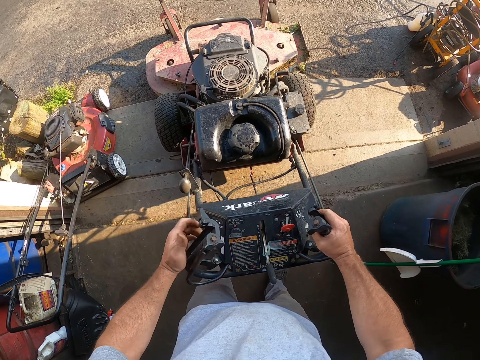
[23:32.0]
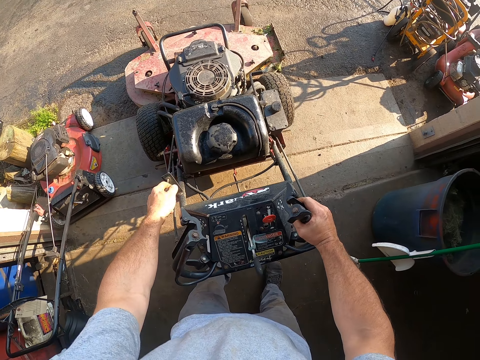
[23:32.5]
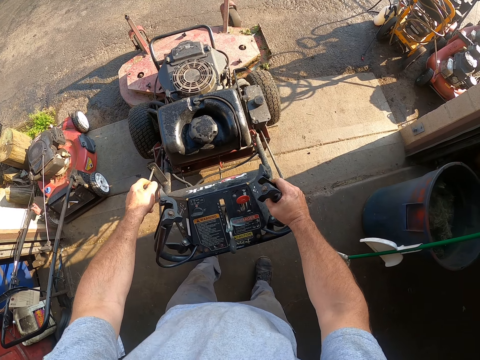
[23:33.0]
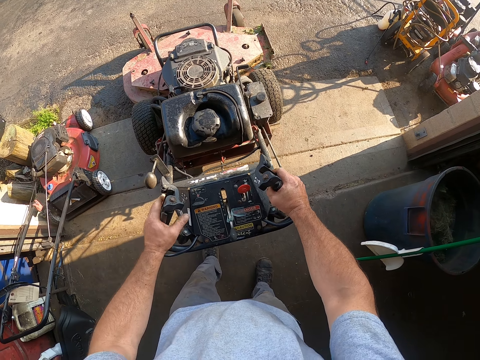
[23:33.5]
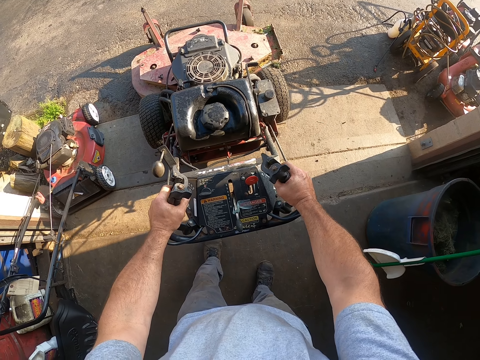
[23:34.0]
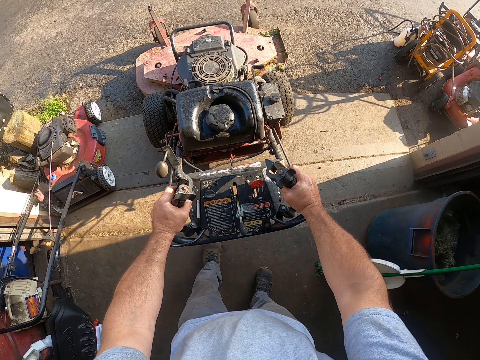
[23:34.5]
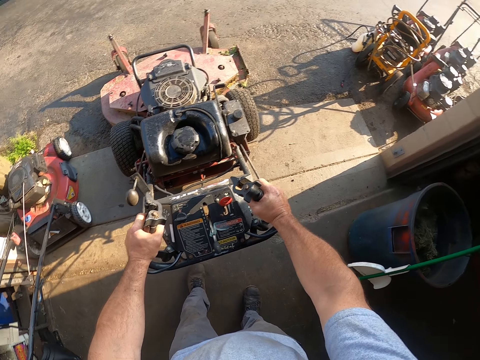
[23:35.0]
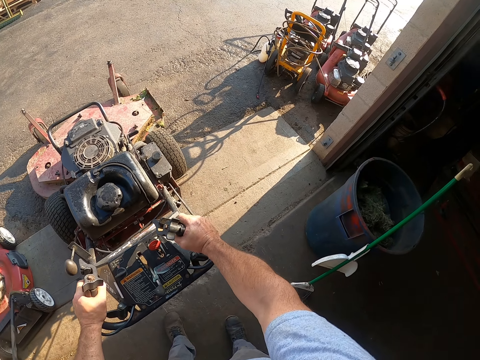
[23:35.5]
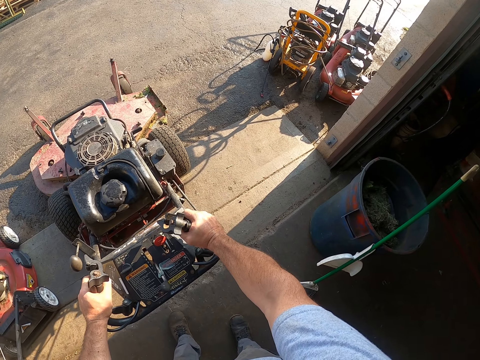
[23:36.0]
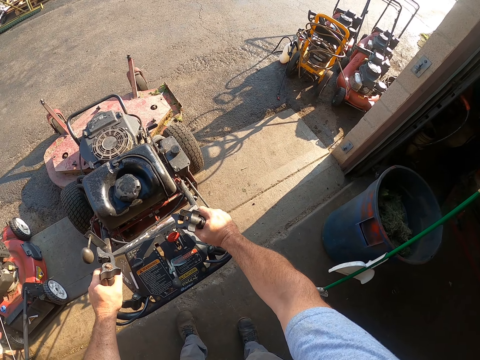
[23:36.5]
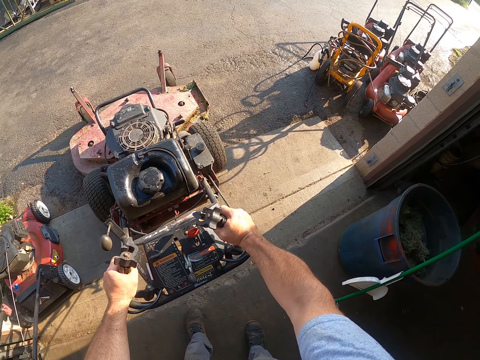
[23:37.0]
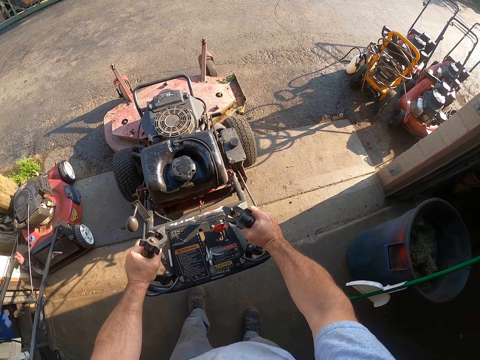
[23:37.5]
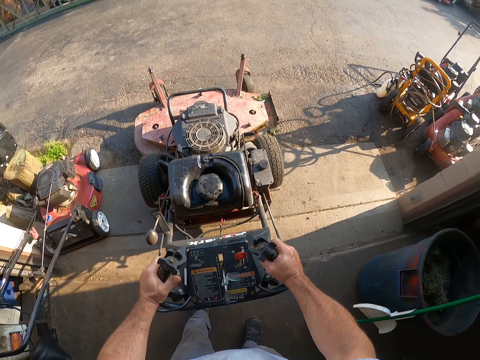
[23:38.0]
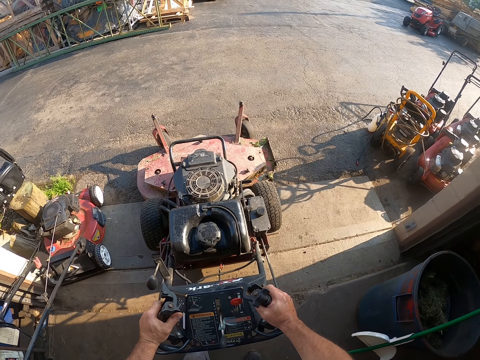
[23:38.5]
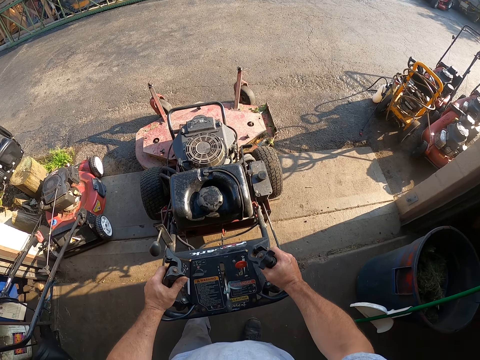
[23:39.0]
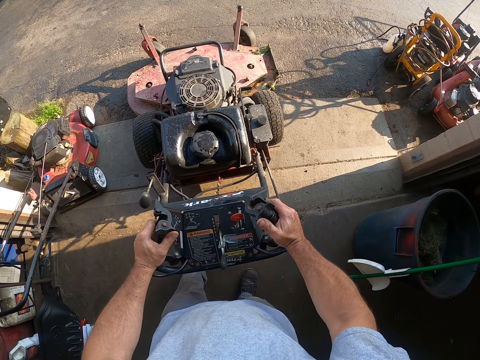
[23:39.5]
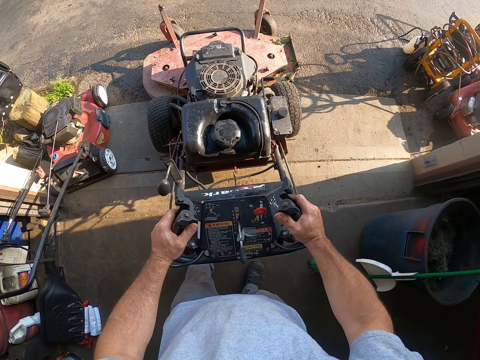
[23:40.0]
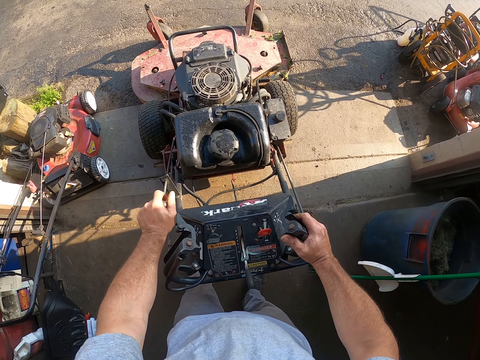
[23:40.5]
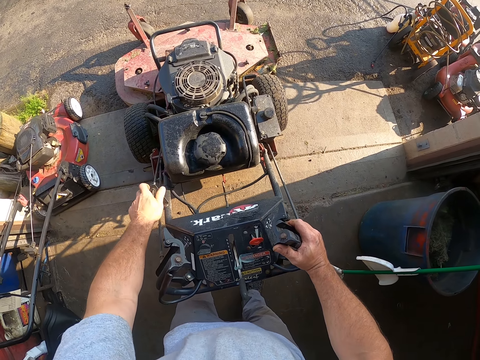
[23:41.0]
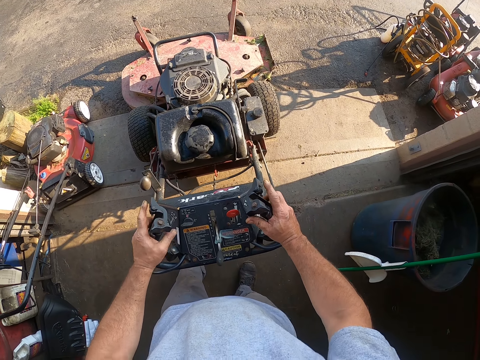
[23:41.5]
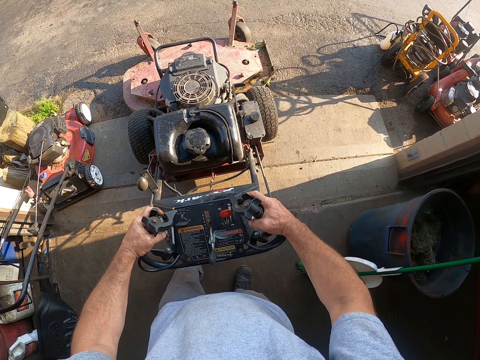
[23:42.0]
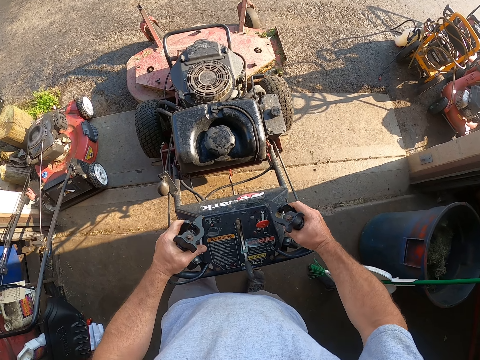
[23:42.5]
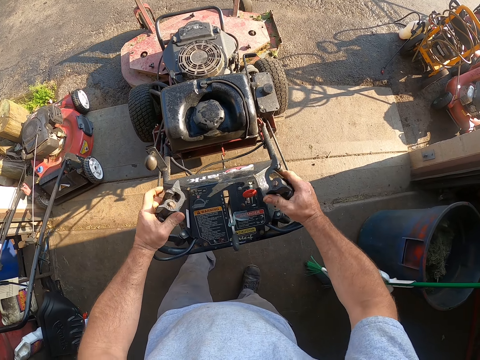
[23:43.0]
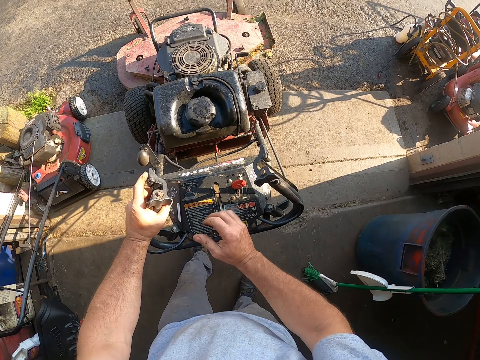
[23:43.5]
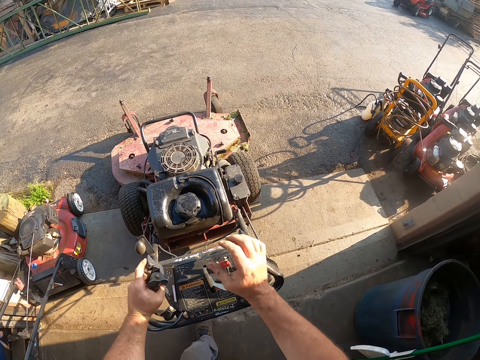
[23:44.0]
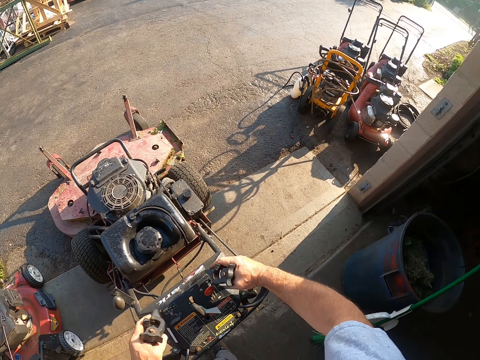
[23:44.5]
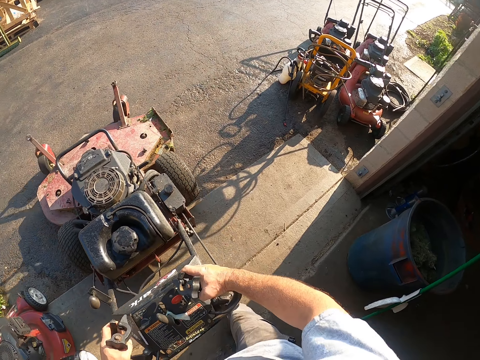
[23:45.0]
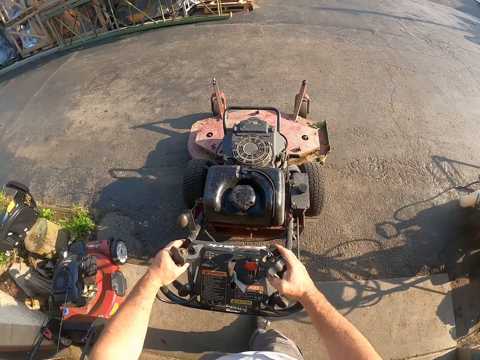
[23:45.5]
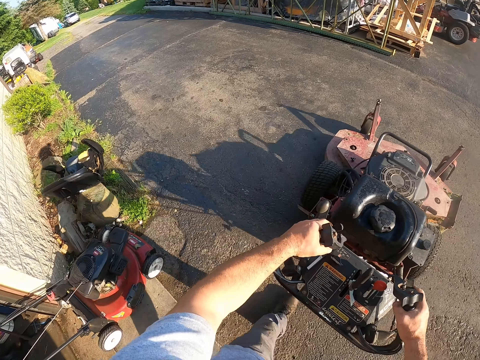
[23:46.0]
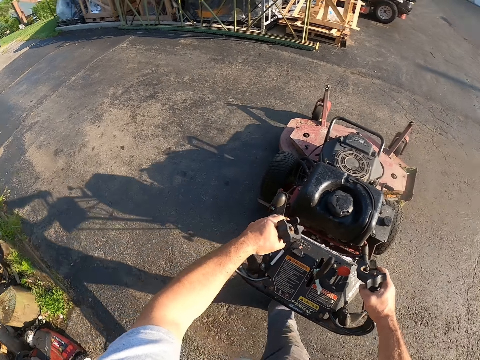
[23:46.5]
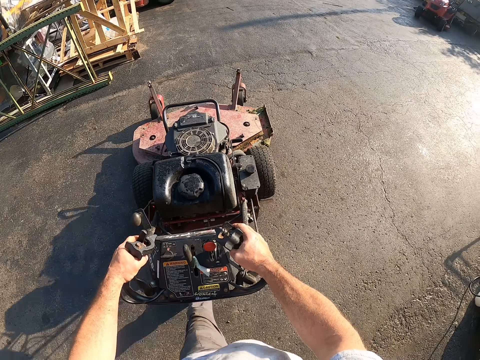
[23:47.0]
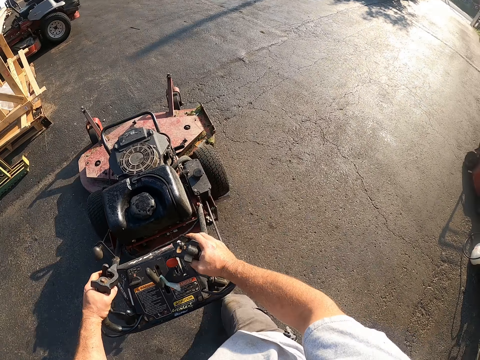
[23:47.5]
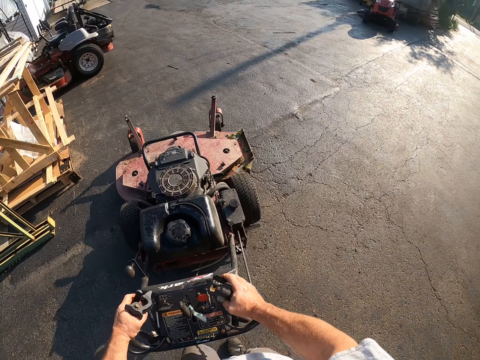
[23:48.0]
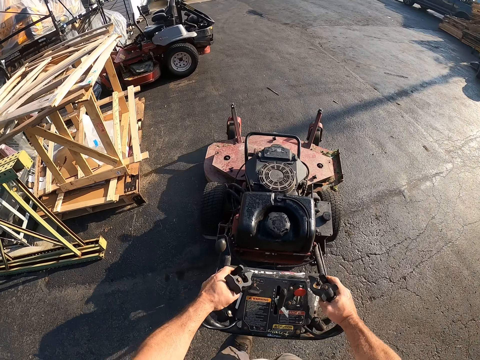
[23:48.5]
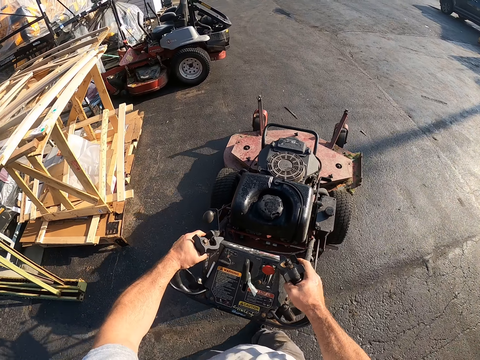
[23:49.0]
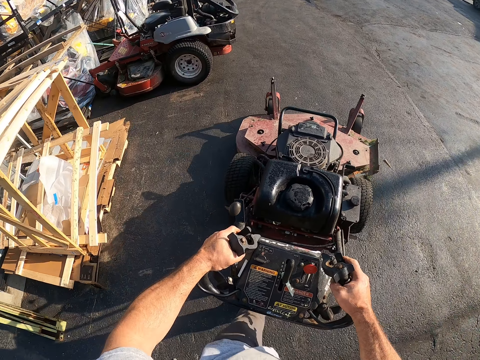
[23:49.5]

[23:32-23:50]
The camera wearer pushes a stick on the machine. They press some buttons in the machine with both hands. They push the switch in the machine. They walk in the workshop. They operate a lawn mower. They drive the machine outside the workshop in a yard.

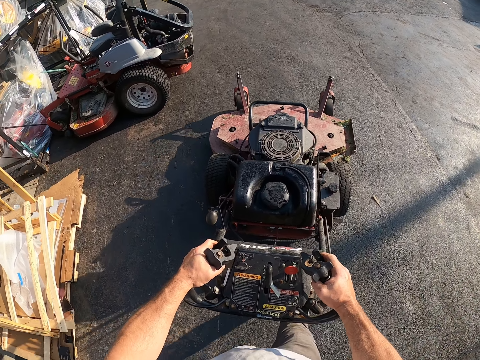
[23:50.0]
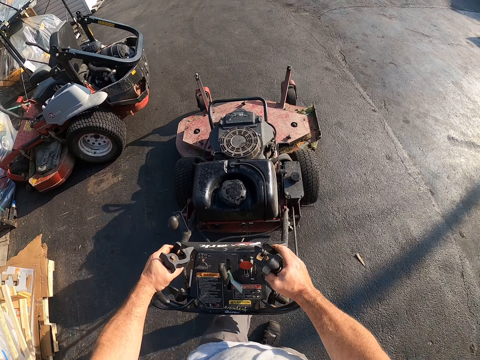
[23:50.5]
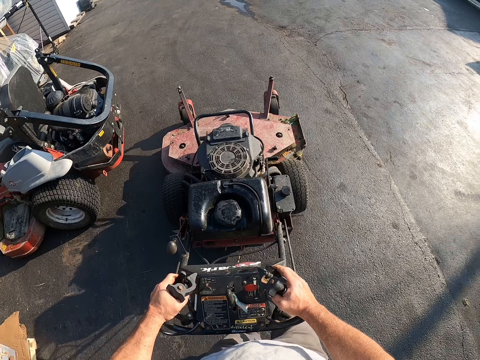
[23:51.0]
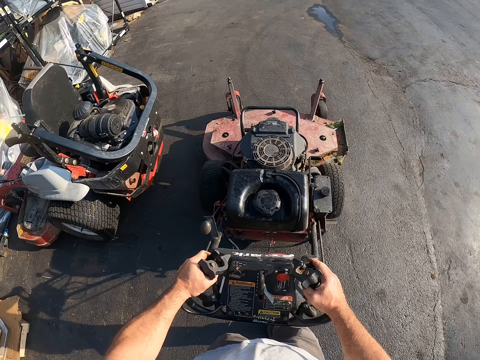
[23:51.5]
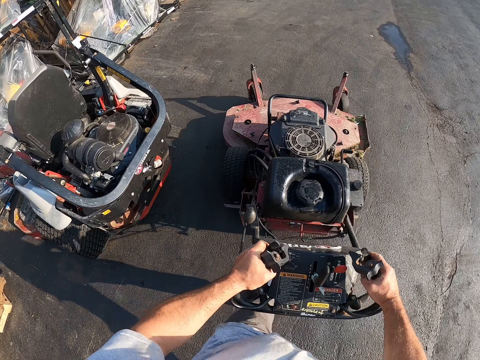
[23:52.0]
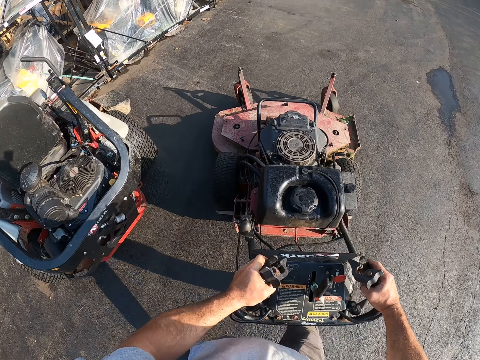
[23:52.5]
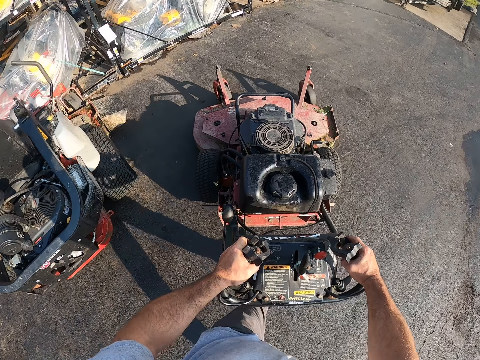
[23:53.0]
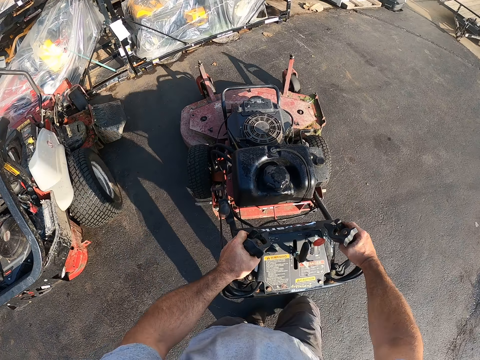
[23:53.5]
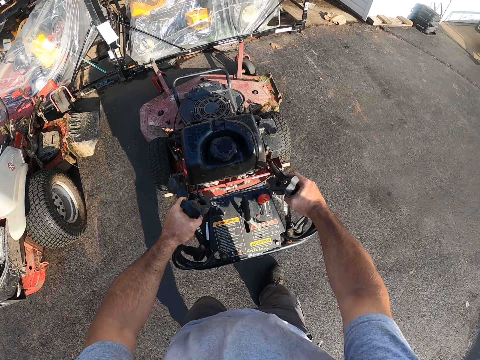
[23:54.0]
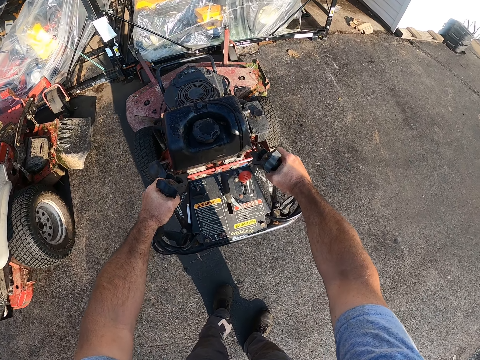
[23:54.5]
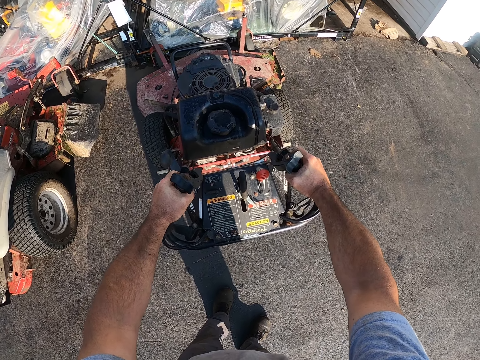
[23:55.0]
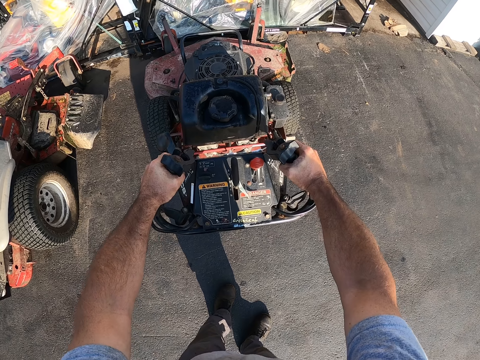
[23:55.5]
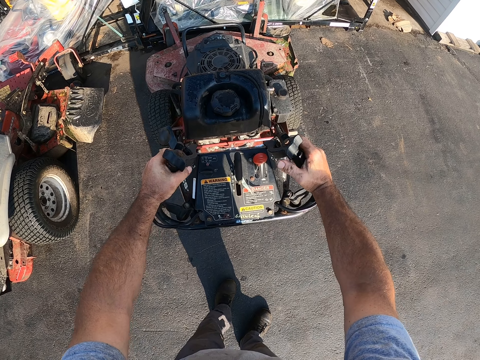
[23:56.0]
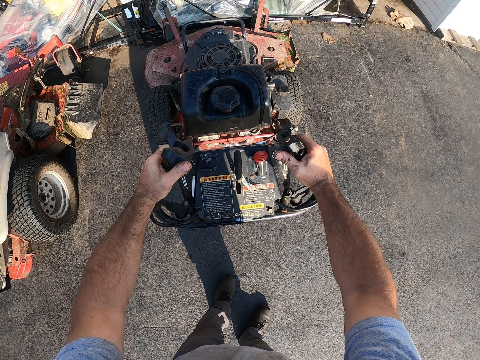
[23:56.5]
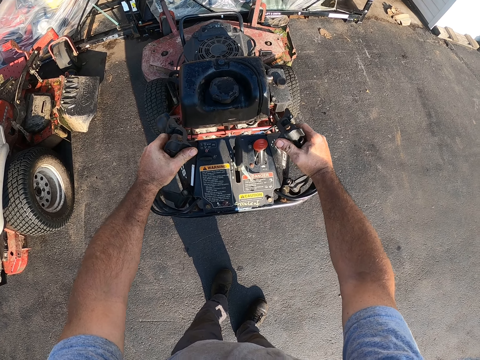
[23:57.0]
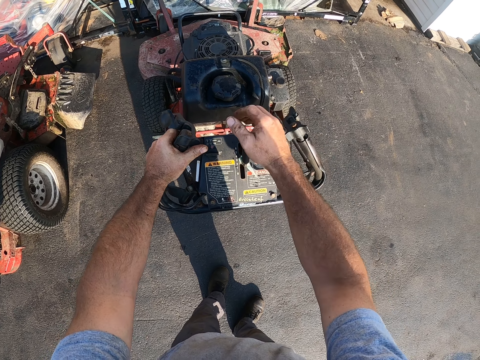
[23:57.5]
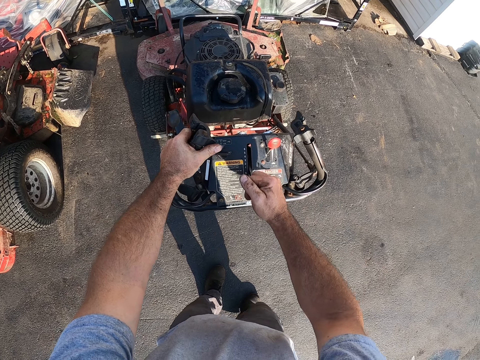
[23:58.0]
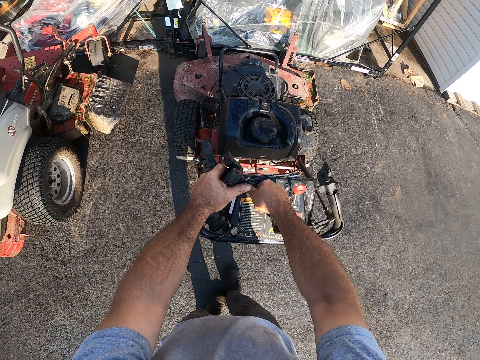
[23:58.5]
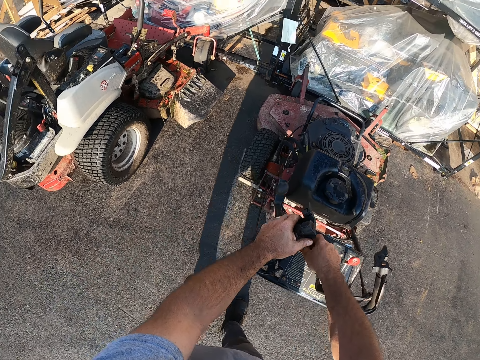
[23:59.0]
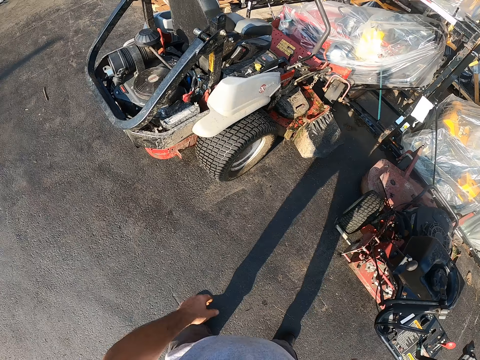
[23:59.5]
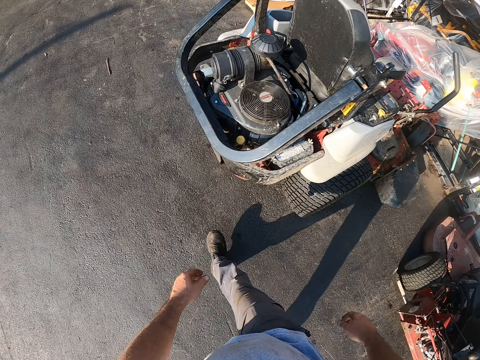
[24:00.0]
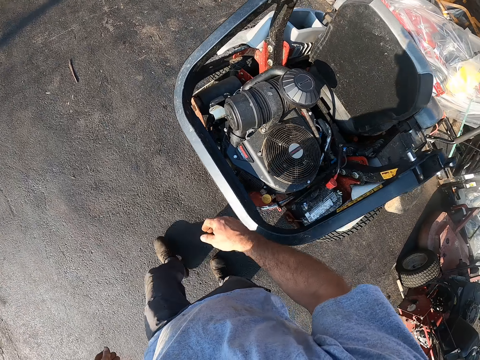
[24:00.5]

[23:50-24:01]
The camera wearer stops. They park the machine in a yard. They push the switch in the machine. They walk in the workshop.
